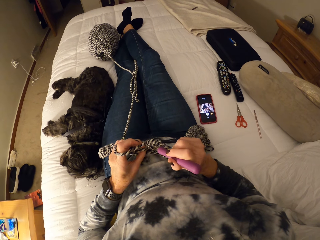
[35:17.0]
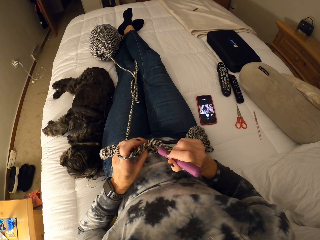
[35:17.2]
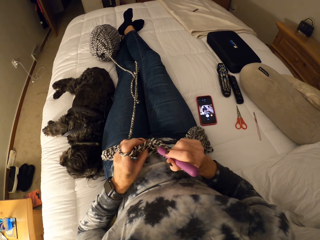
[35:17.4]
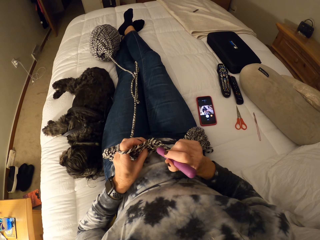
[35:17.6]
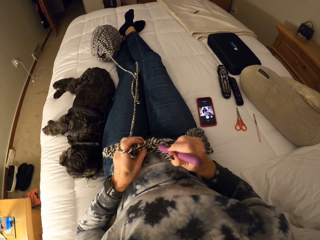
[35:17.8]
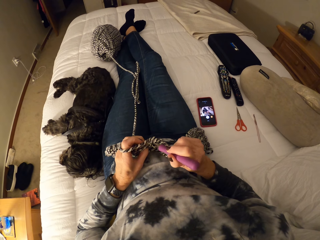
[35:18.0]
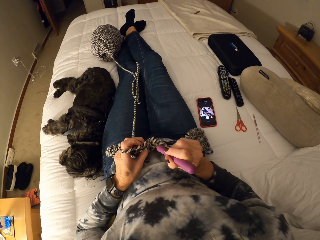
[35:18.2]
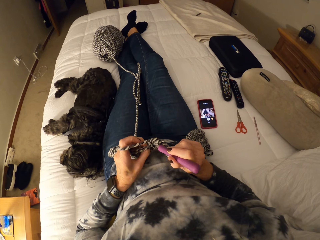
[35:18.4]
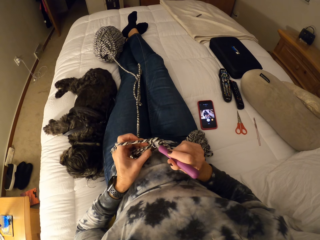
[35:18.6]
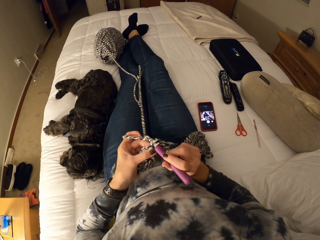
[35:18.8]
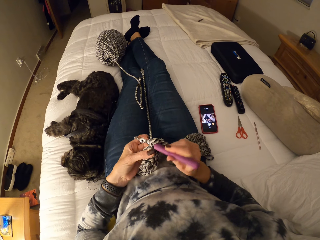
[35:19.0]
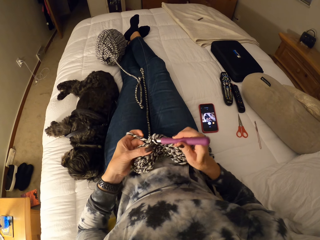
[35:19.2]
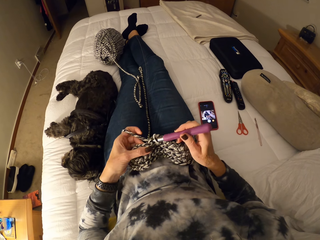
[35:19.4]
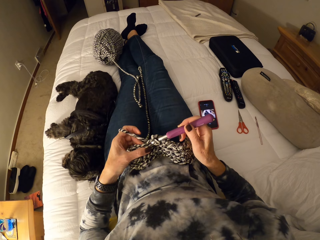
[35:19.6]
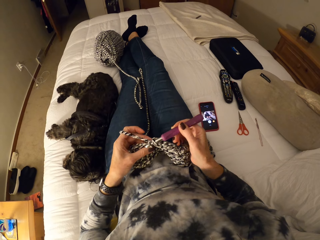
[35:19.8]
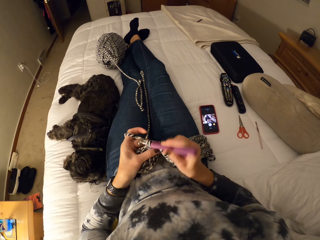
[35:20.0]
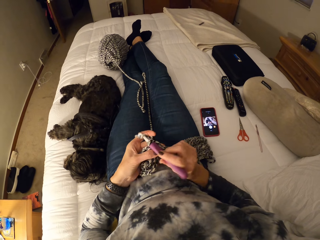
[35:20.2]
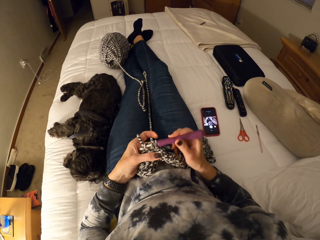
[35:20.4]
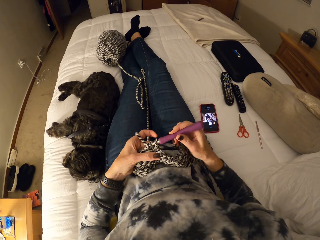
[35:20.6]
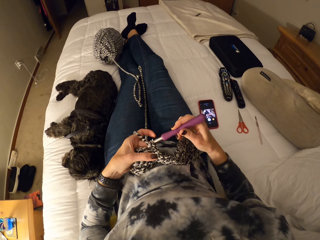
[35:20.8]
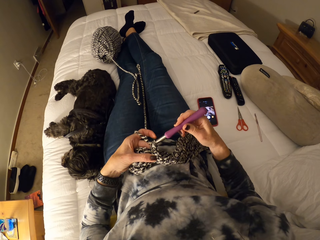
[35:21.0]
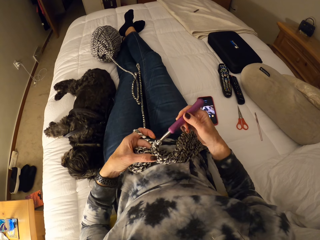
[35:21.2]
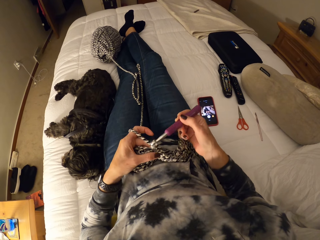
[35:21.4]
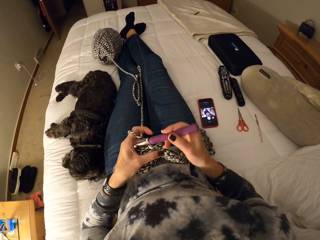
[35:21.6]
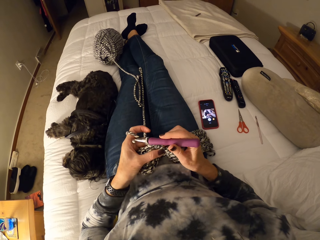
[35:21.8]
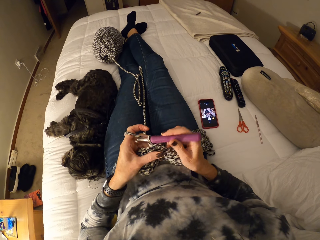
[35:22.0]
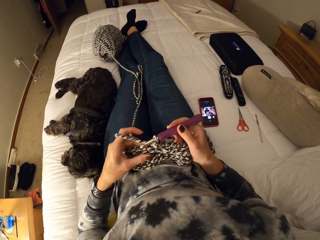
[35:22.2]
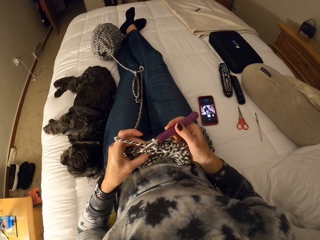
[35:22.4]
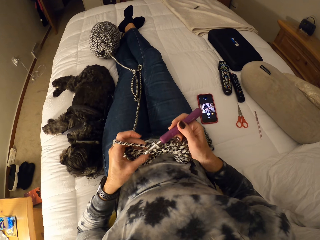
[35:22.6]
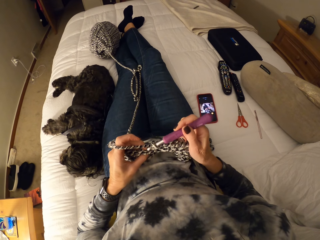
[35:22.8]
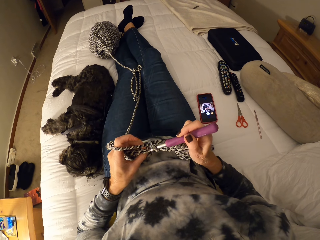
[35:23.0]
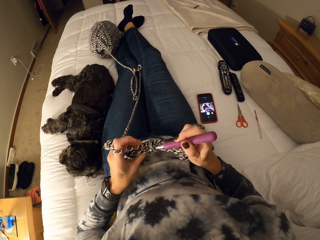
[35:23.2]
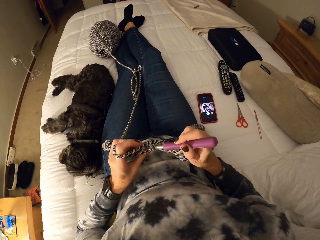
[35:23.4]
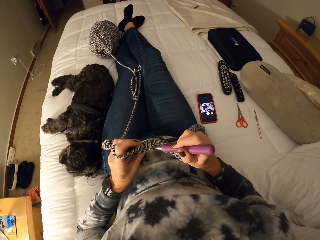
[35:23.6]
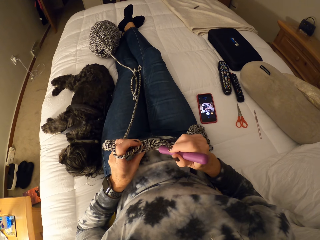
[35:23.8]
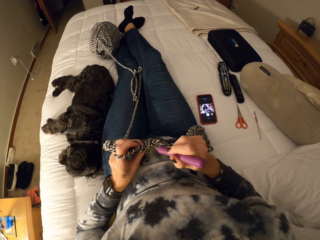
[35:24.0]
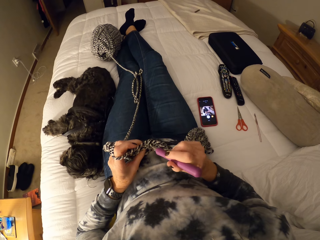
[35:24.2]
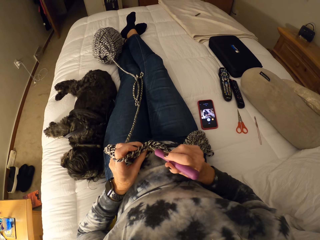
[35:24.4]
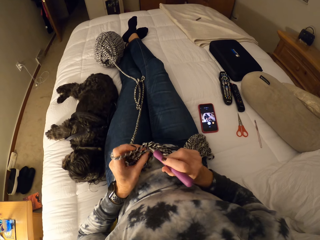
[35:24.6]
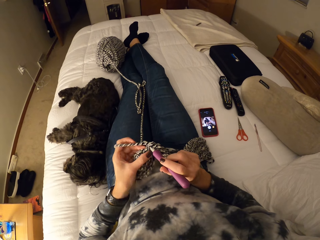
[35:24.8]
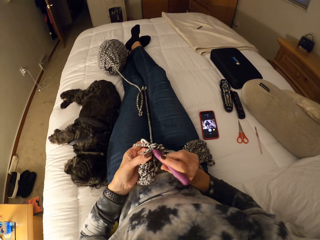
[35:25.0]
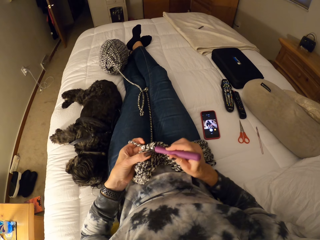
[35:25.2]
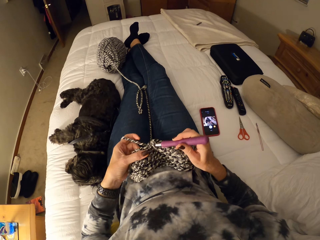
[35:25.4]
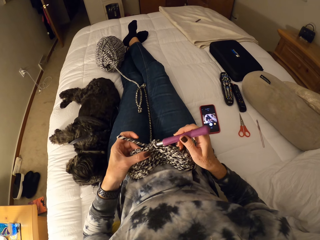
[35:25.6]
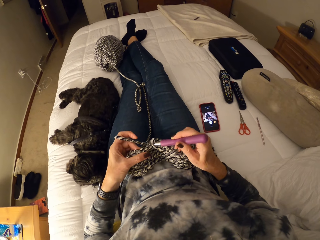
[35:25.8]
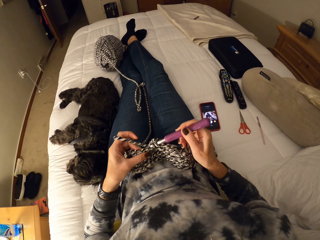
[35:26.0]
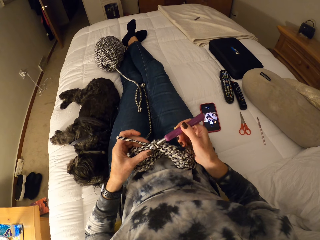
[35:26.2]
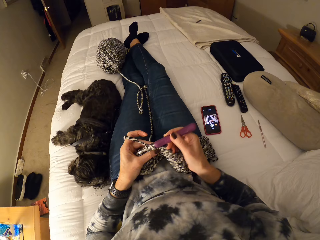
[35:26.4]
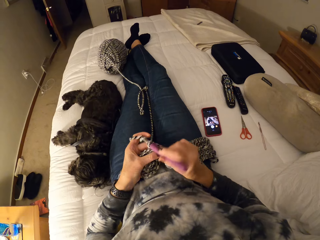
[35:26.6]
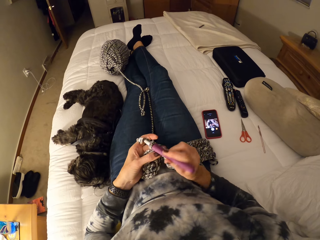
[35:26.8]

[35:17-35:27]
The camera wearer crochets using a crochet hook. They crochet using the crochet hook repeatedly.

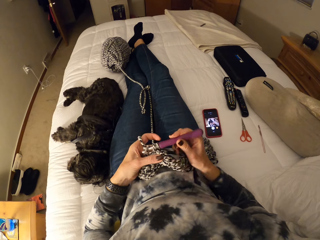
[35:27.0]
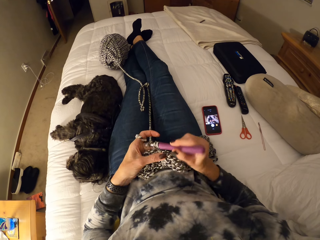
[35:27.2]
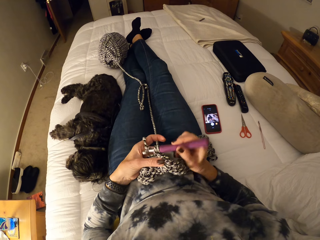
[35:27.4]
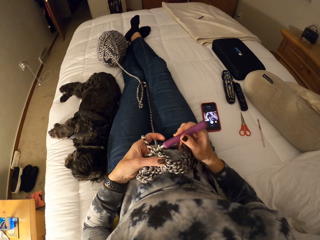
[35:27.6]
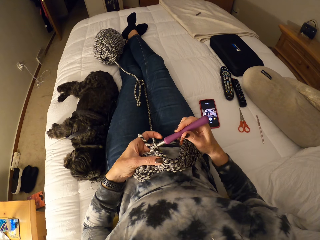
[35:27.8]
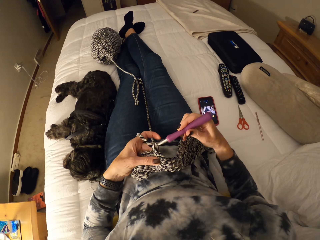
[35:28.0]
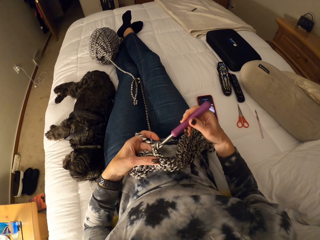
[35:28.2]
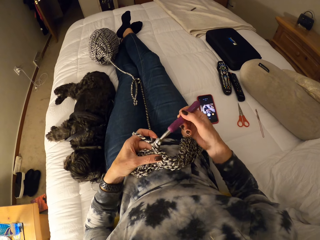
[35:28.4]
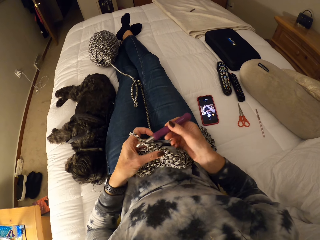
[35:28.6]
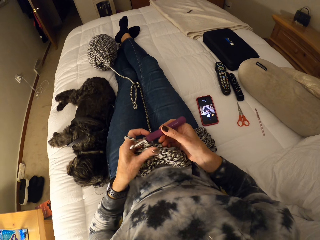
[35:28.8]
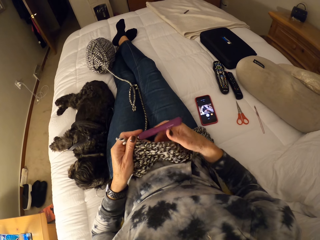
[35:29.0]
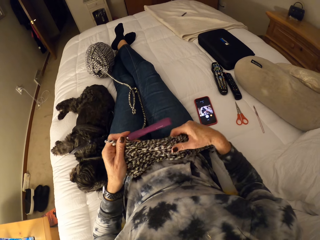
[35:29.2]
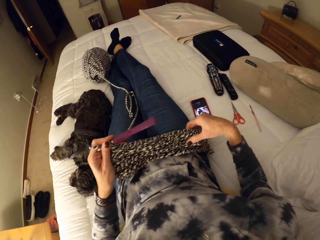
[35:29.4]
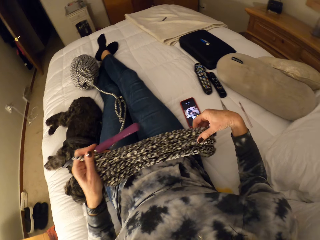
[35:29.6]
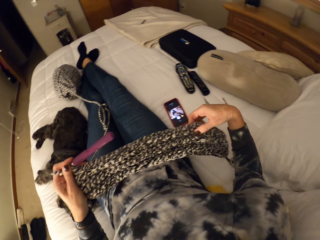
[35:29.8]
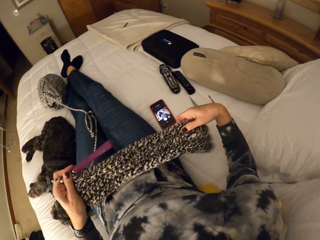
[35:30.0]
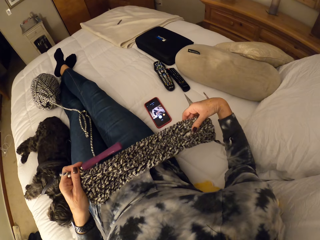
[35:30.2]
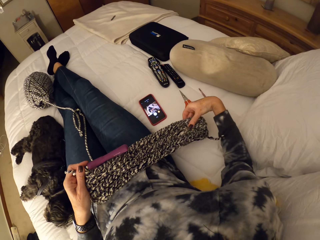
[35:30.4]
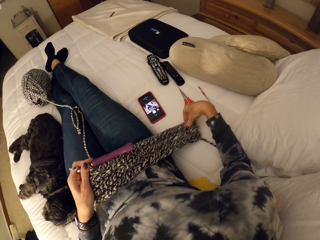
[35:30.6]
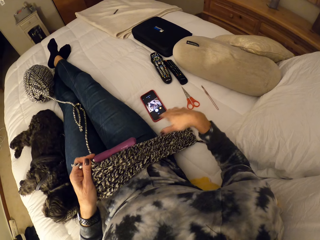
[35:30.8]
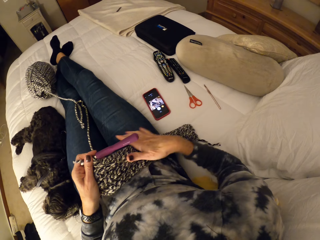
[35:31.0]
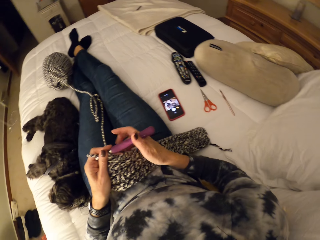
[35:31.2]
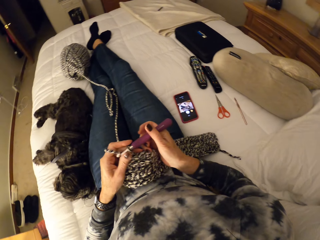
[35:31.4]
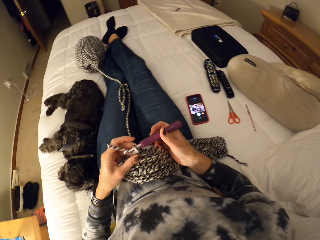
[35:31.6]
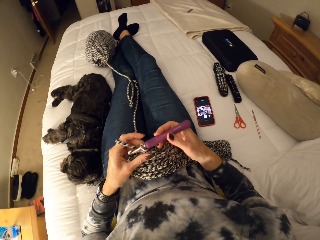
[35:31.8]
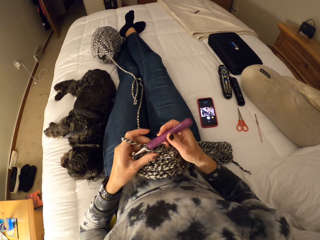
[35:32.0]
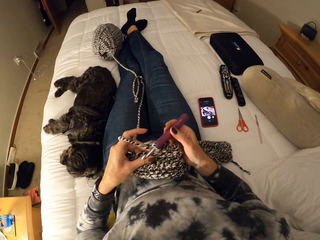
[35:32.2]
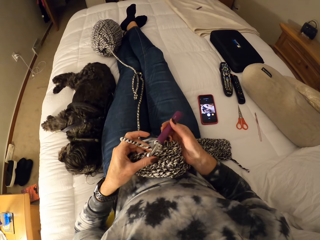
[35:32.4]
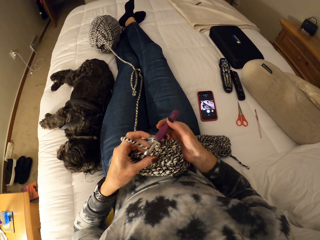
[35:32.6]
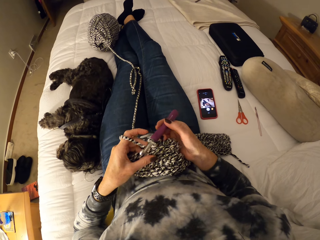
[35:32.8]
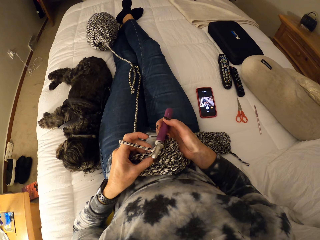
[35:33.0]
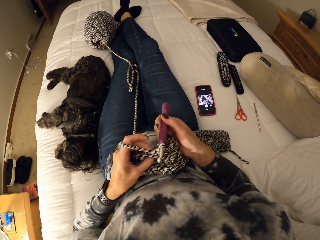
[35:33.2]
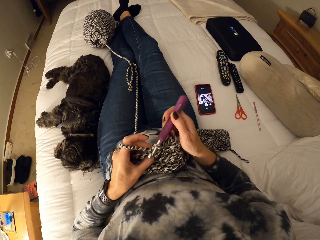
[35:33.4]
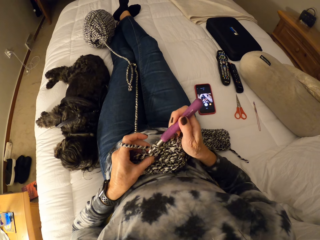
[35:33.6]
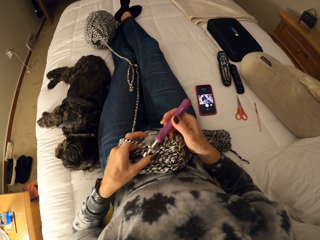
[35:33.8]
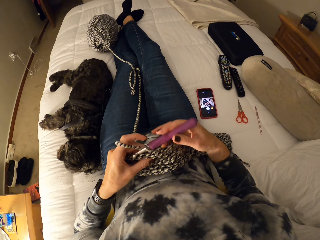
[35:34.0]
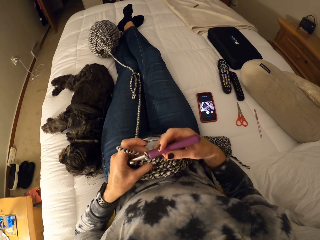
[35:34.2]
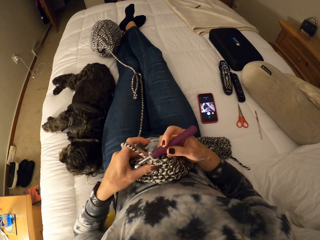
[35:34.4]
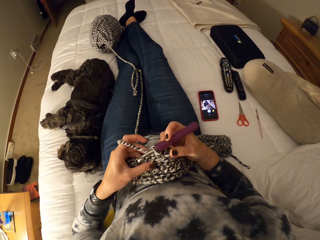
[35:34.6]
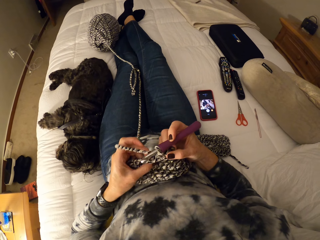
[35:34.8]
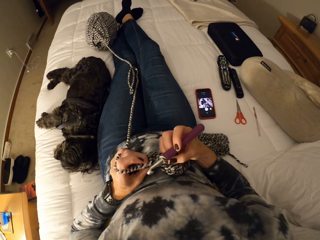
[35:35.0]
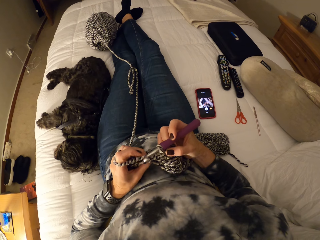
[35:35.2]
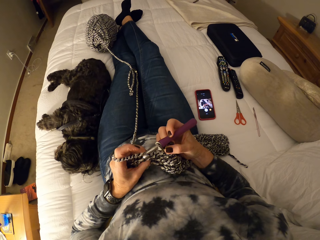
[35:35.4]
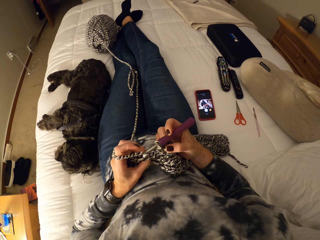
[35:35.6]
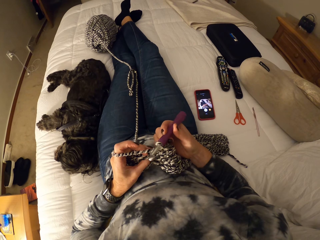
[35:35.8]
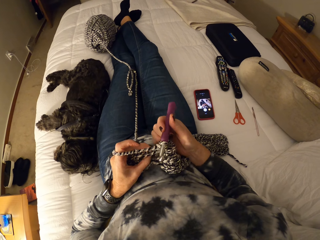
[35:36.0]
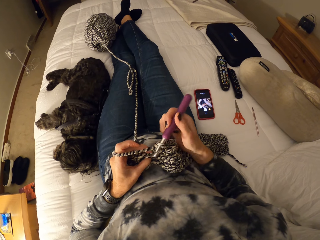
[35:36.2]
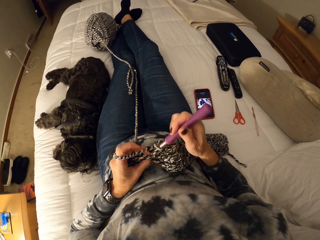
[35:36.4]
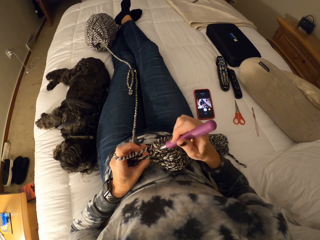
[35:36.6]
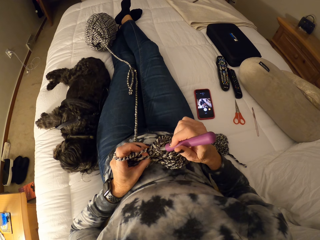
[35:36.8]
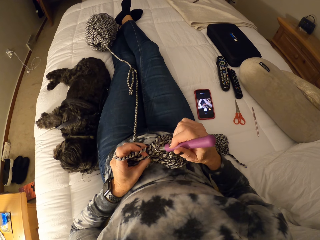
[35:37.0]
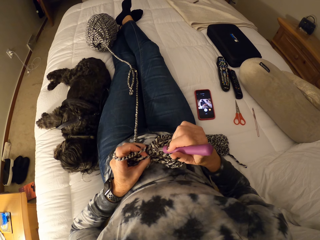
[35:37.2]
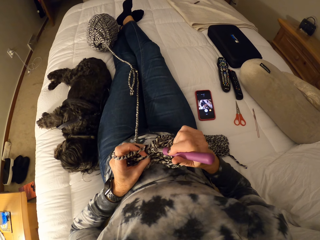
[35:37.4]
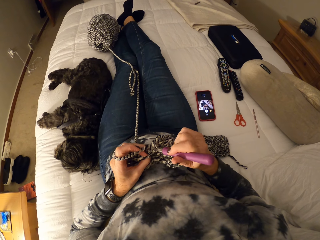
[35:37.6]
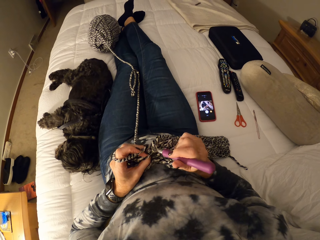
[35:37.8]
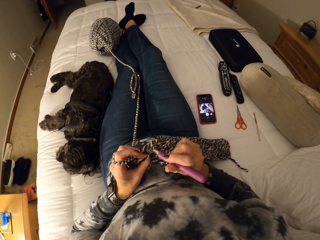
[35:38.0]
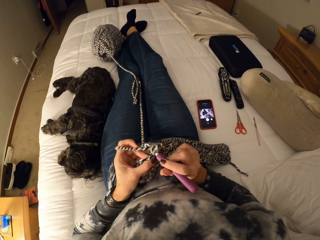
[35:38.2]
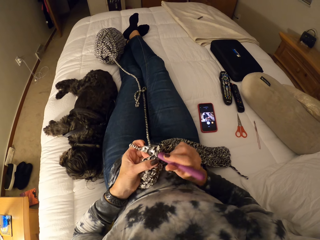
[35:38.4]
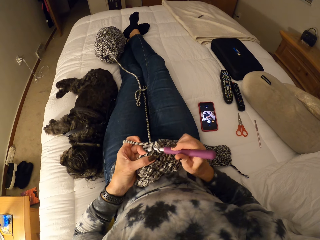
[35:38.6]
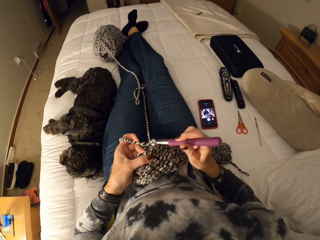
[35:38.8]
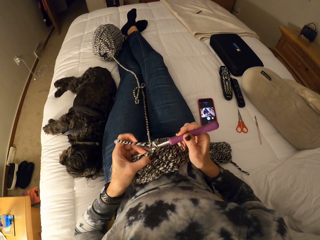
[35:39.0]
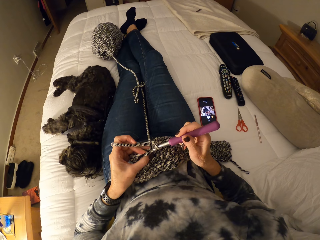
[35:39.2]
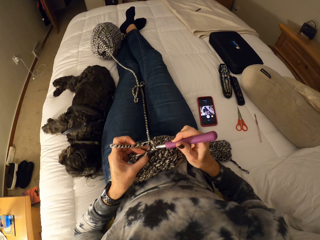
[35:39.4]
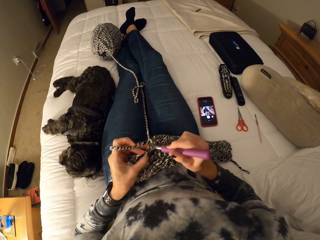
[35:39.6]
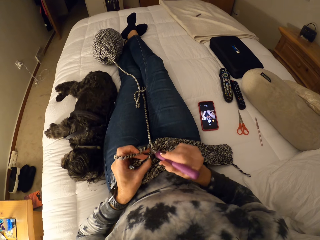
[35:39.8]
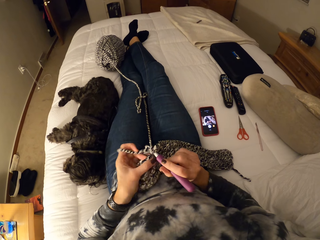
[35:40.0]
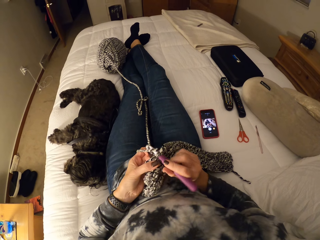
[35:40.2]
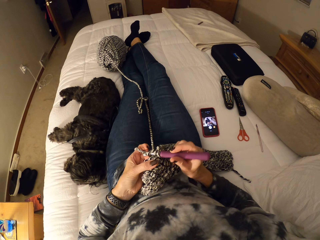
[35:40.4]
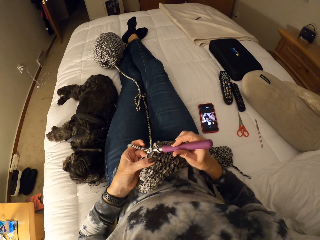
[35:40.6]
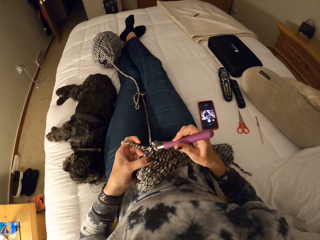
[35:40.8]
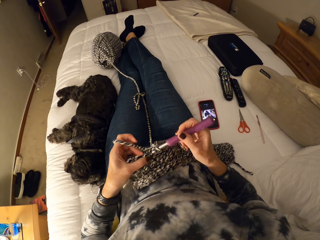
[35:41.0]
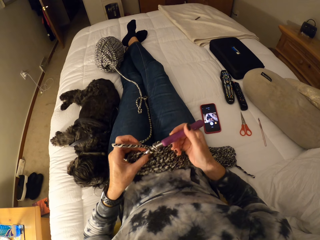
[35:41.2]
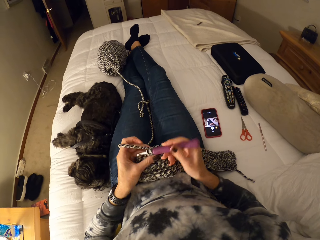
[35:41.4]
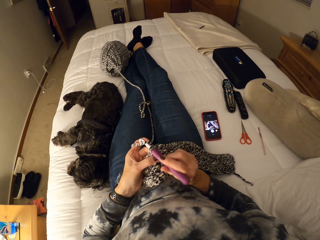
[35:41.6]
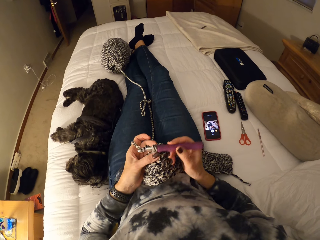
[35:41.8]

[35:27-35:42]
The camera wearer crochets using a crochet hook. She stretches the crochet with her right hand. She places the edge of the crochet on the bed with her right hand. She adjusts the crochet. She holds the crochet hook with her right hand. She crochets using the crochet hook. She crochets using the crochet hook again.
